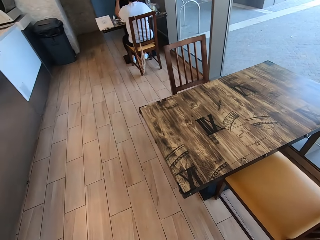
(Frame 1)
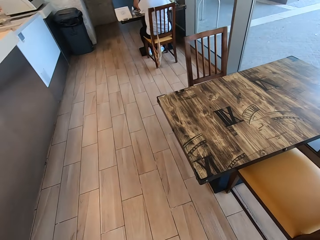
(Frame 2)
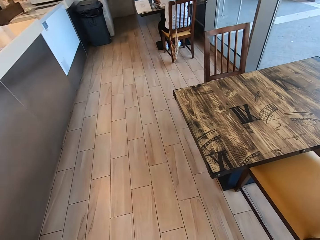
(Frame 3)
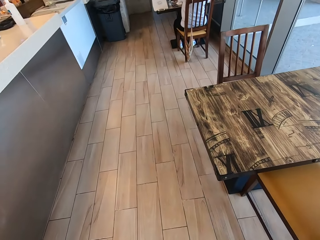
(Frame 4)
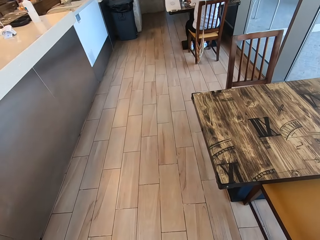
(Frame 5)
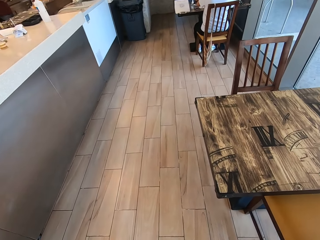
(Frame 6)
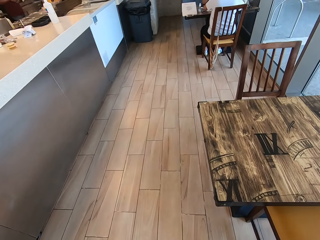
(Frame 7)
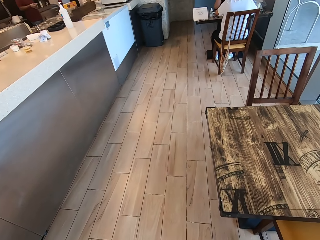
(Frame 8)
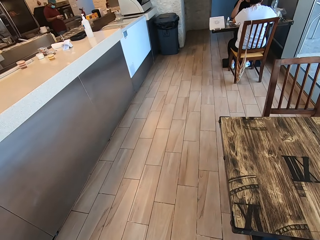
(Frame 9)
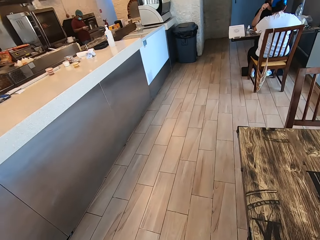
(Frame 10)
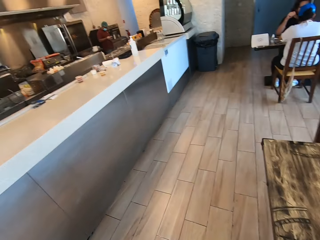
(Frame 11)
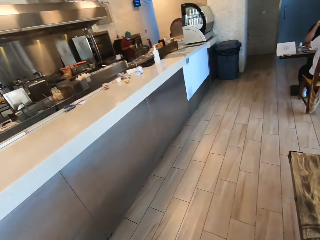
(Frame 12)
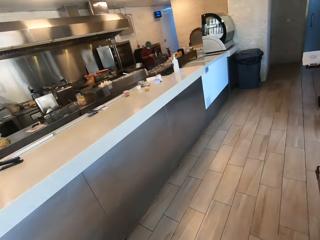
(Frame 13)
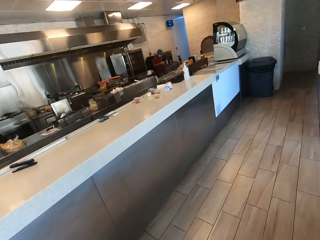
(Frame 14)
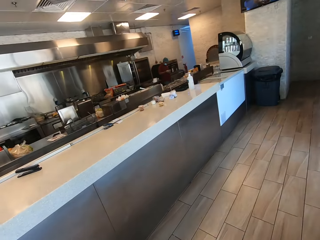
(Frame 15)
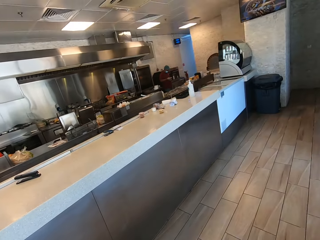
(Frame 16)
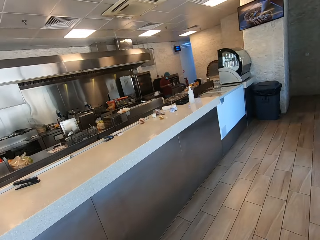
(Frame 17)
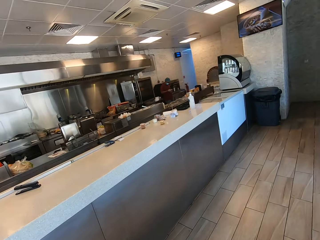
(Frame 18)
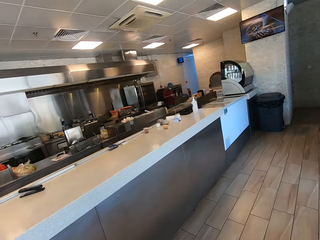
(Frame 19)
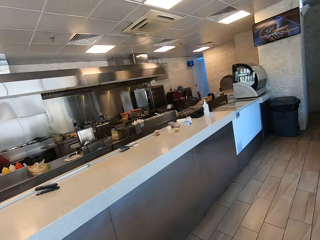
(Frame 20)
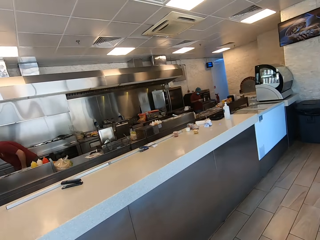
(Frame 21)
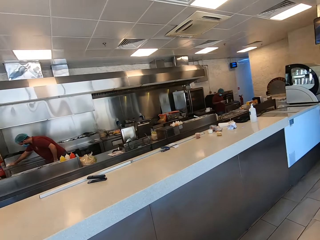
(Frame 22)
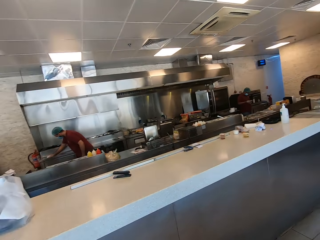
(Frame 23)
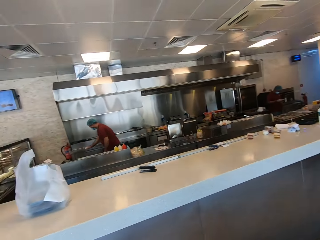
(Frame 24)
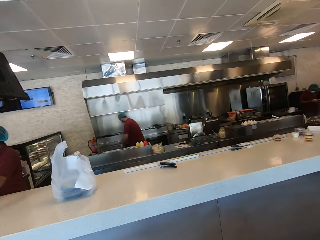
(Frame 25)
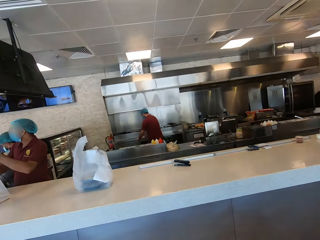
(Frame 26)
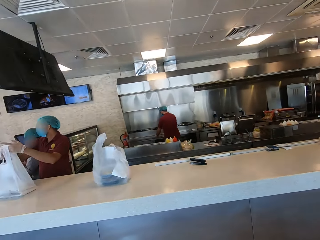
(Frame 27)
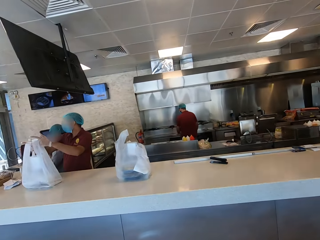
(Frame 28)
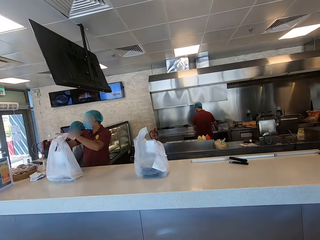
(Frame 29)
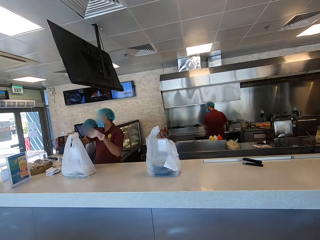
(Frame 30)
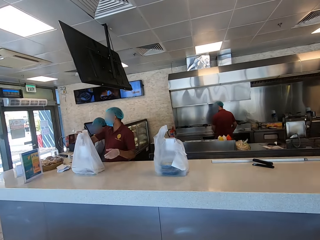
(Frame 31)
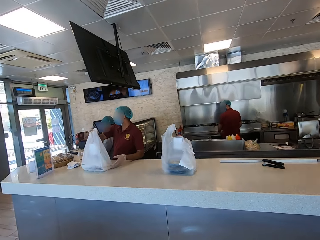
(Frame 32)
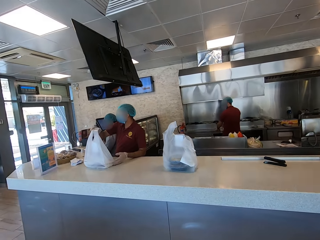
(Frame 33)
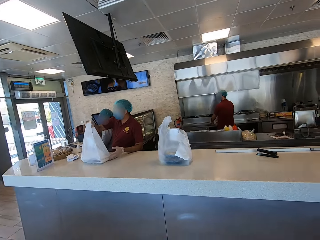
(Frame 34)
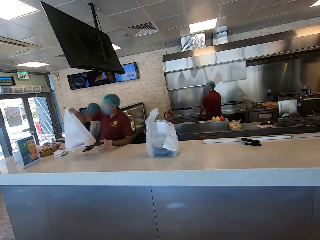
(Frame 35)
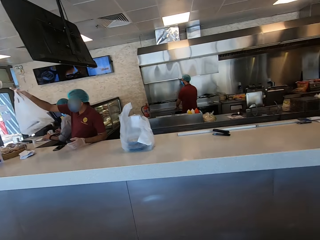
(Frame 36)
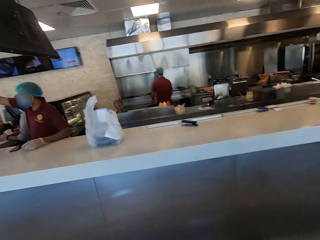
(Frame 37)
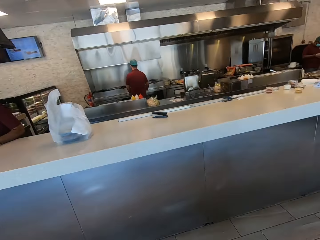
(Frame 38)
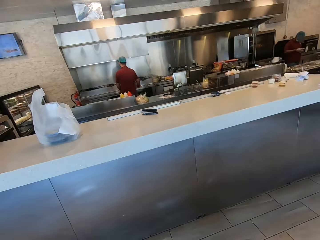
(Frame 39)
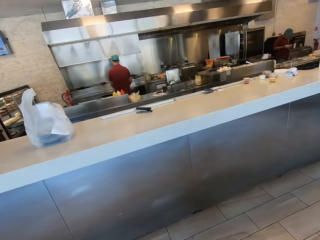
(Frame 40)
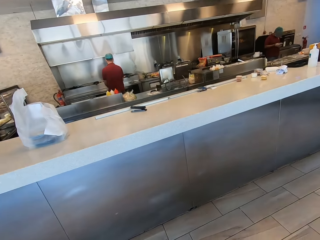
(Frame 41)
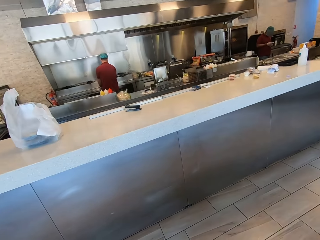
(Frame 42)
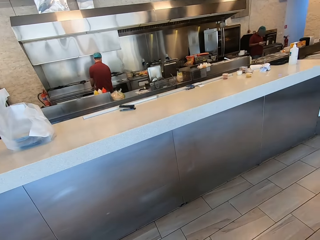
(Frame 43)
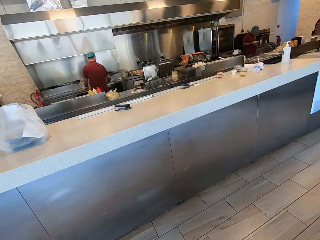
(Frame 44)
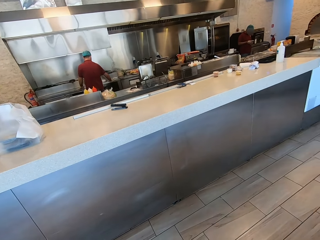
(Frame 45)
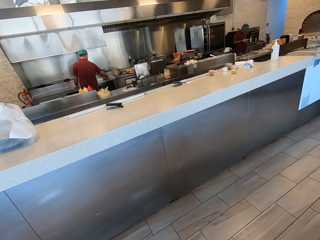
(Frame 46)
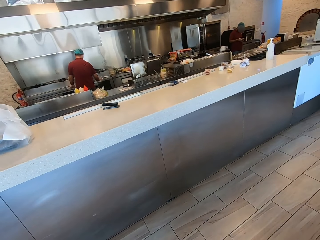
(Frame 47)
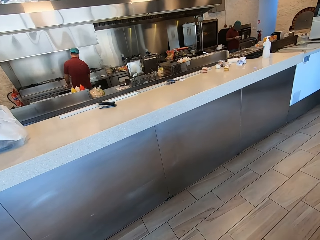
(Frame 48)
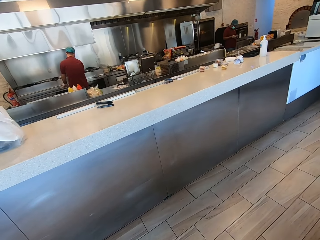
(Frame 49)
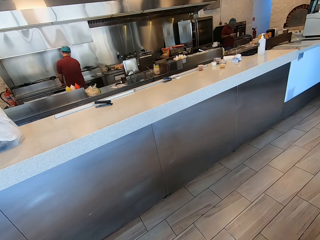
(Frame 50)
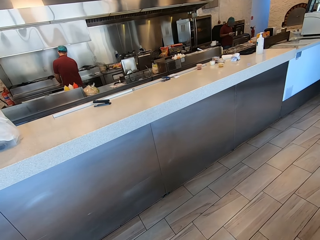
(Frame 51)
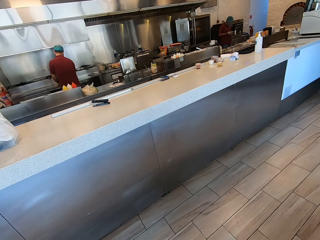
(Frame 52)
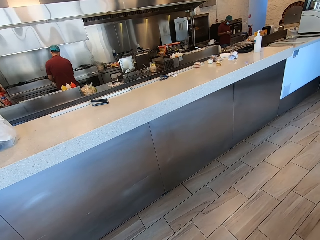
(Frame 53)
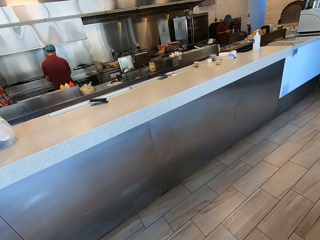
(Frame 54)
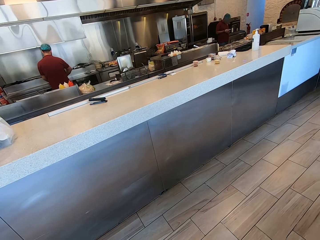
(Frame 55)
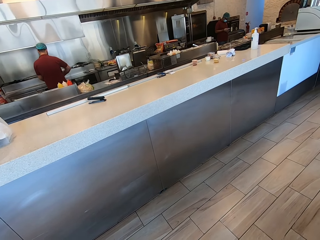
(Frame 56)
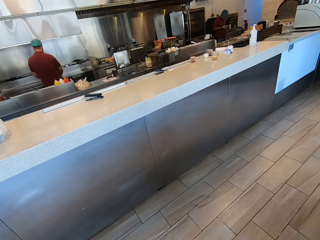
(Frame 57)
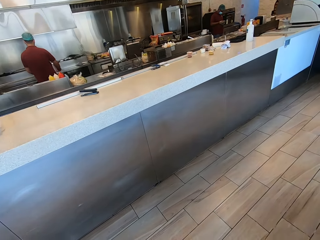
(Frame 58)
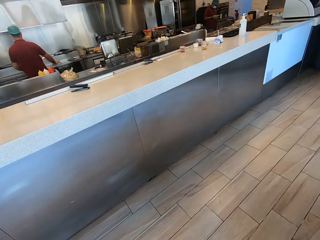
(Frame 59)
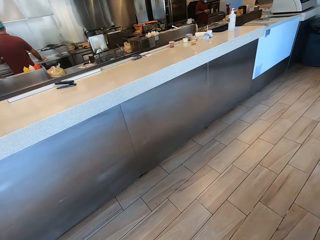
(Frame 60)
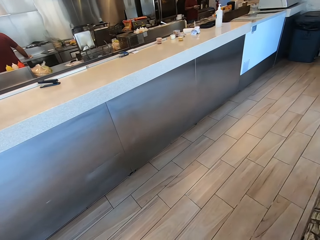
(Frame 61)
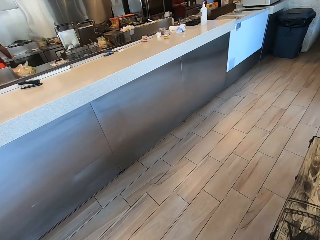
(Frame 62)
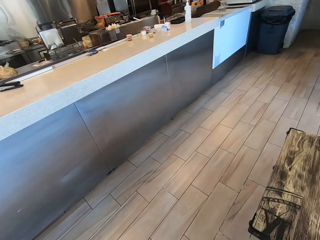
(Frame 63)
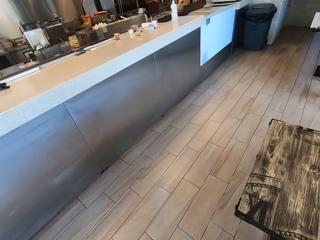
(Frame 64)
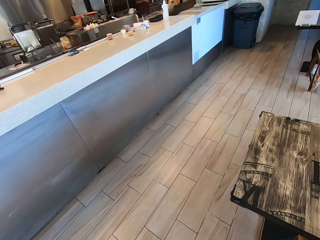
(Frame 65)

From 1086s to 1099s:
The camera wearer walks around a restaurant. A man picks up a paper bag. The camera wearer looks around the restaurant.

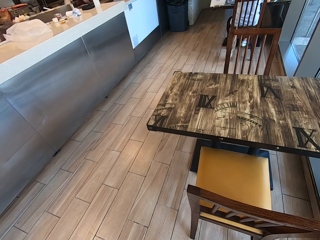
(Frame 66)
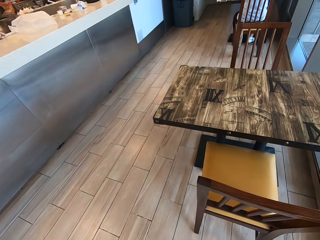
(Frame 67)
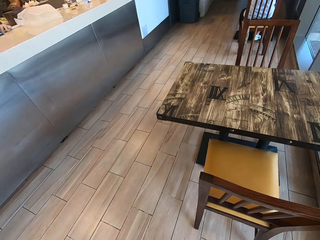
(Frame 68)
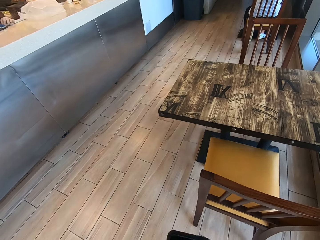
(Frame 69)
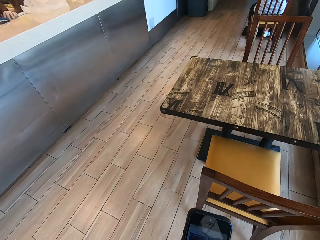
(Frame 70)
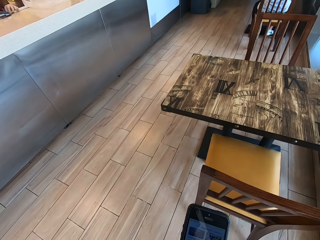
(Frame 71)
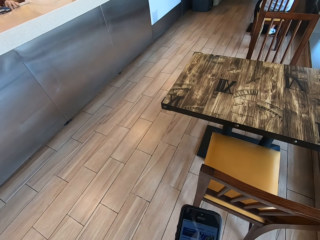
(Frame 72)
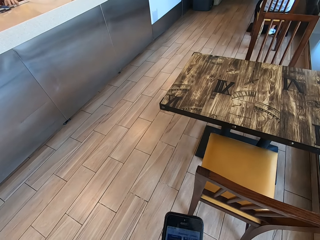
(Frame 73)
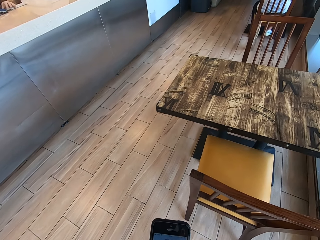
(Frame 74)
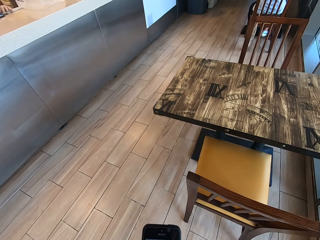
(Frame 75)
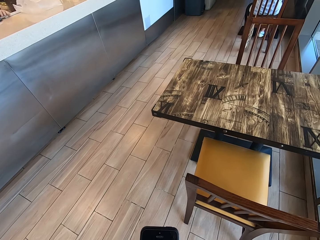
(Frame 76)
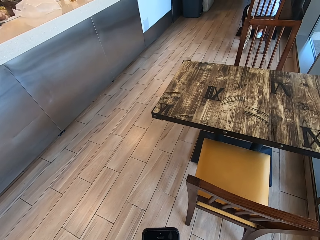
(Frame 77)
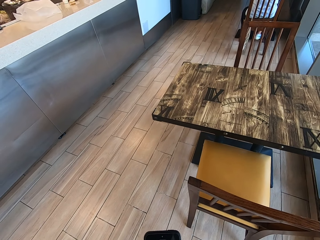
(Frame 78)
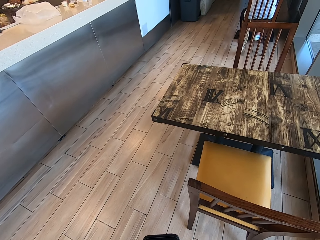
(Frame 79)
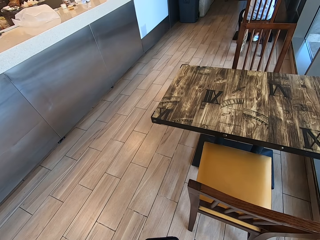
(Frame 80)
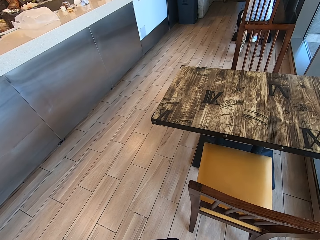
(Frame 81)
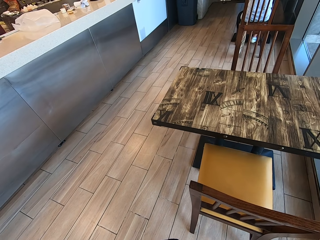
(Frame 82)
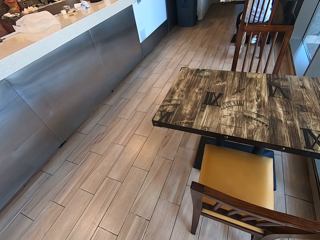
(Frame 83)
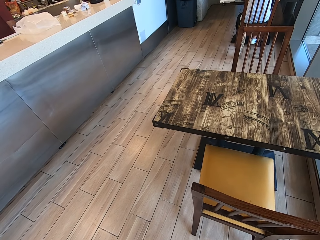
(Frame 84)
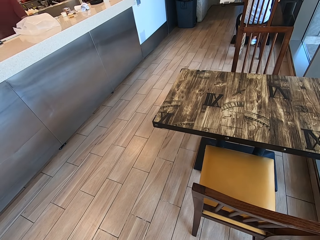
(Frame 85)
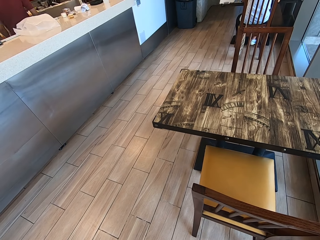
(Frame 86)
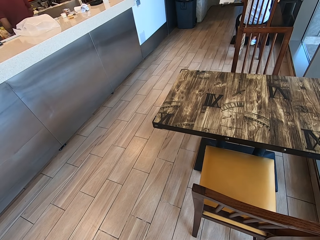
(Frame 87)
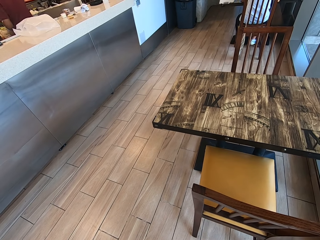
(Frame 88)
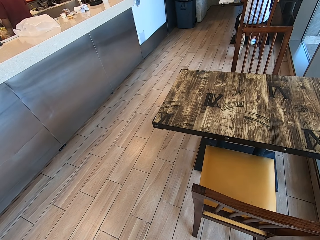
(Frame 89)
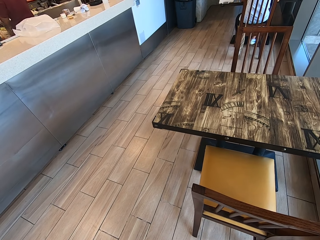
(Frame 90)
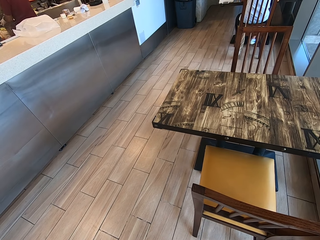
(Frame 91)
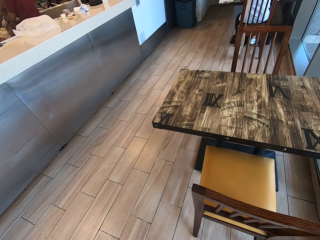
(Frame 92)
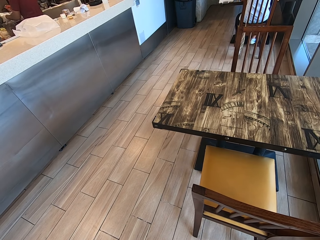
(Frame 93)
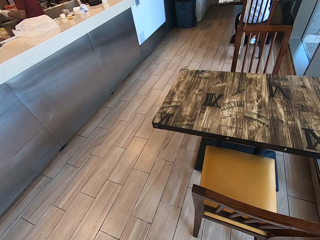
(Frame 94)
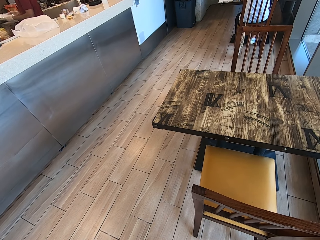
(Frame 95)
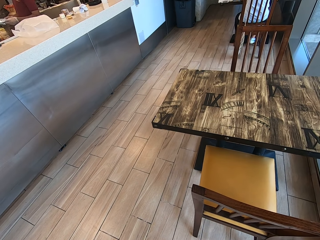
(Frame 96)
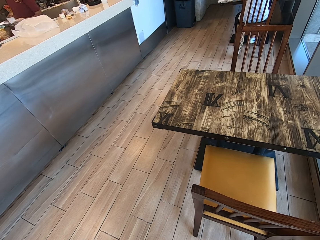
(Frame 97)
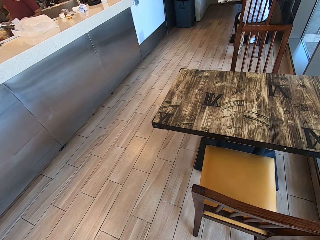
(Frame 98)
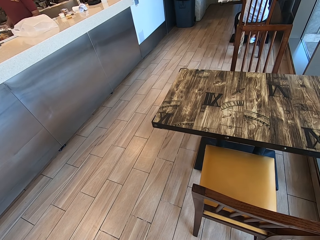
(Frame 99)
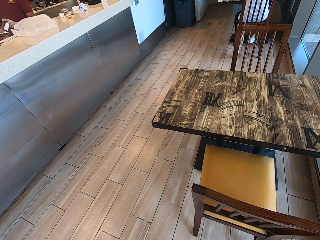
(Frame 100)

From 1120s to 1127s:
The camera wearer holds a phone. They operate the phone.

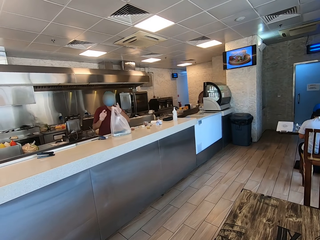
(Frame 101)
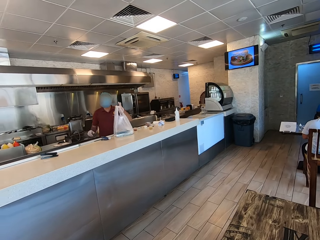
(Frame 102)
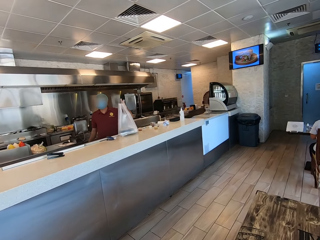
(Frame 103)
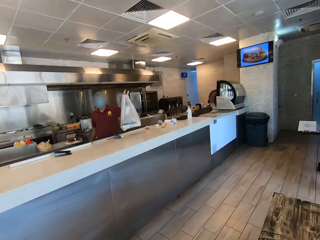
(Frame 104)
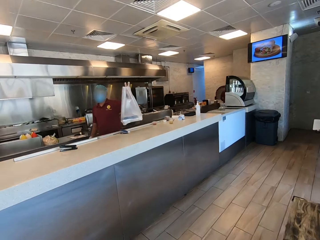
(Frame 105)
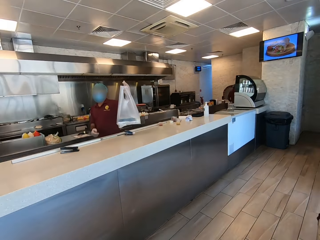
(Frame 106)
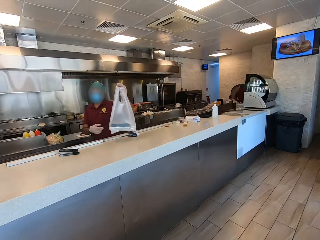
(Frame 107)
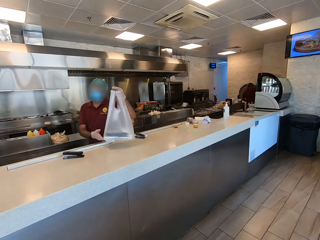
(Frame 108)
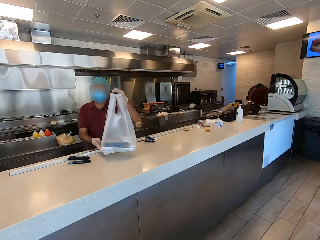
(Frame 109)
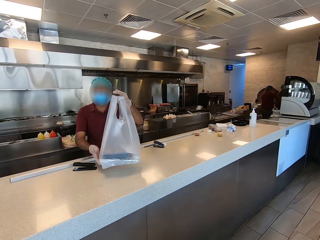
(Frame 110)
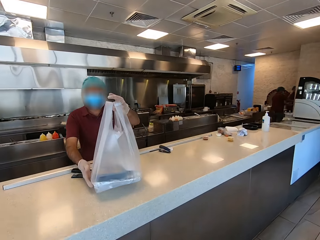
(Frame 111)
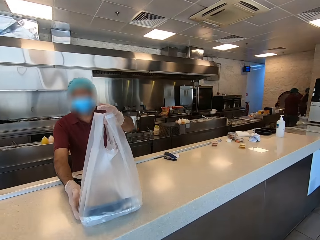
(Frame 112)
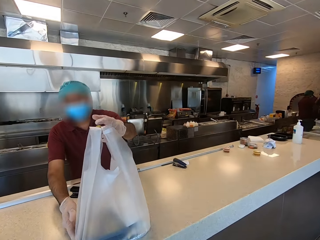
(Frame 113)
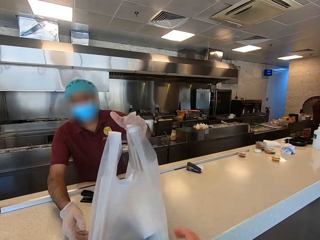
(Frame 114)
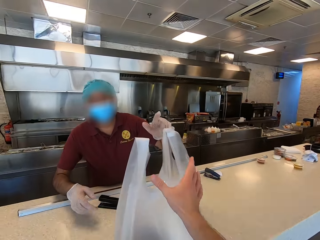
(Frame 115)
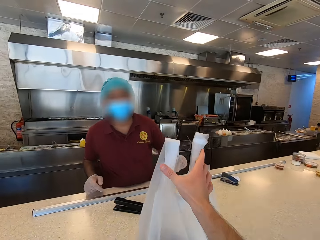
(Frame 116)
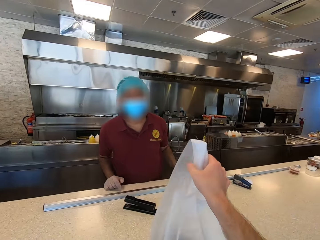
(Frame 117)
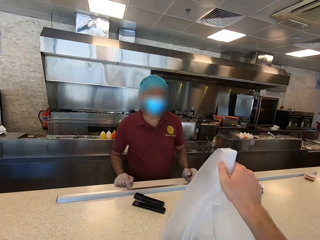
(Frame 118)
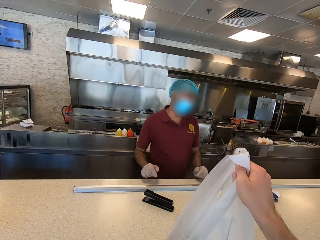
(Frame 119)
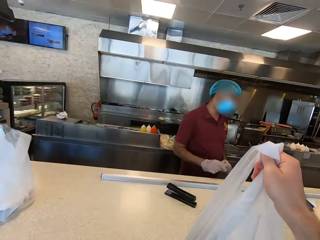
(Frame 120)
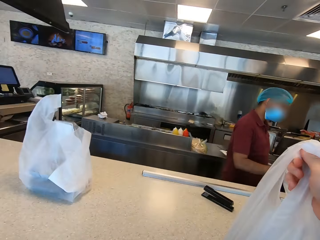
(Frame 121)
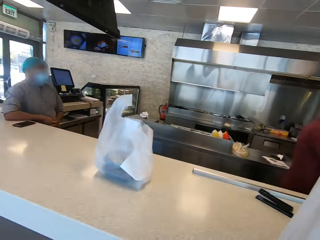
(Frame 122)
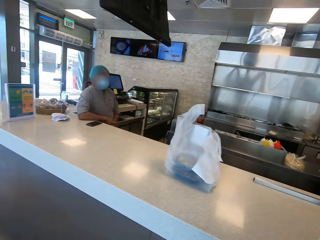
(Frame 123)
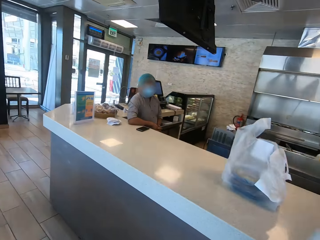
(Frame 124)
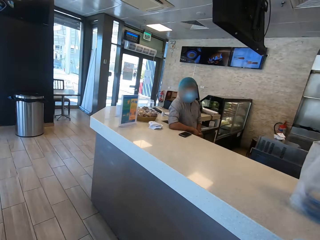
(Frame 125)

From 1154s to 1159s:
The camera wearer walks towards the counter. They pick up a shopping bag from a man, from the table.
